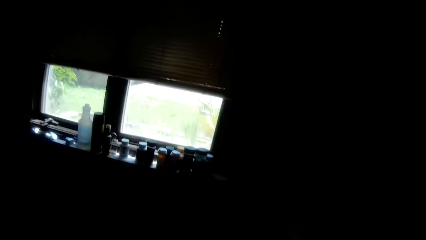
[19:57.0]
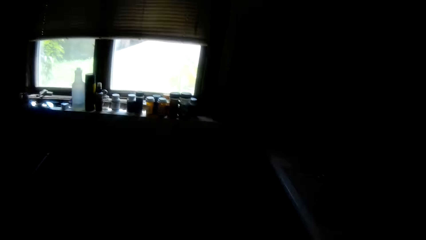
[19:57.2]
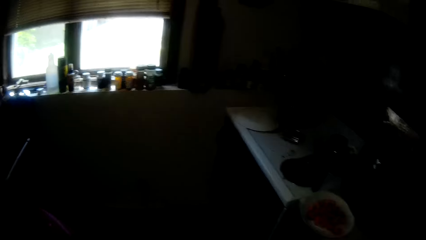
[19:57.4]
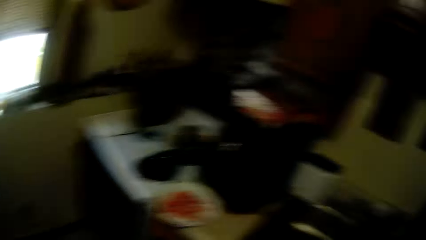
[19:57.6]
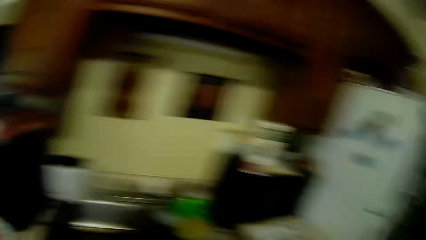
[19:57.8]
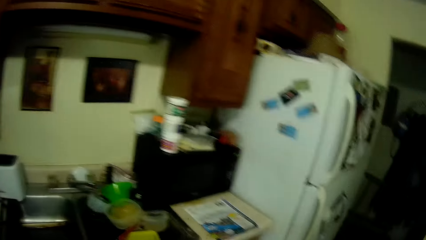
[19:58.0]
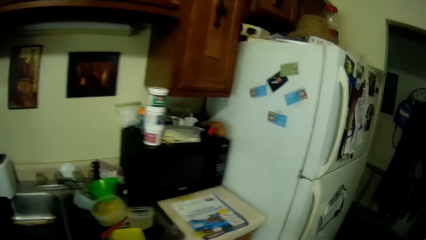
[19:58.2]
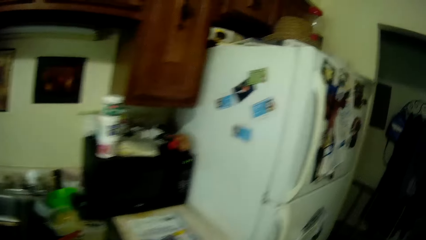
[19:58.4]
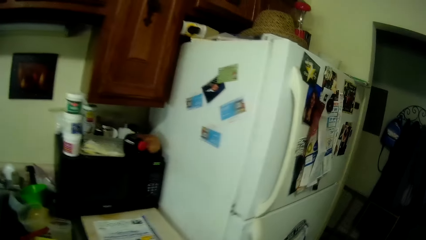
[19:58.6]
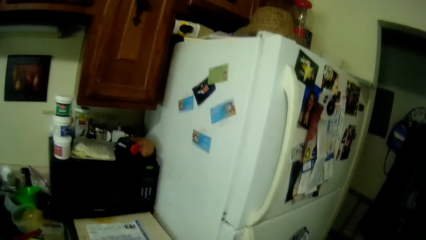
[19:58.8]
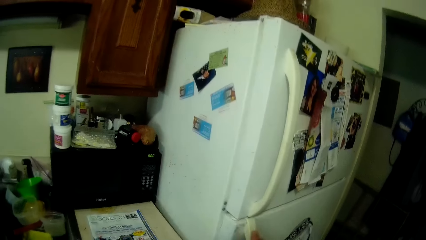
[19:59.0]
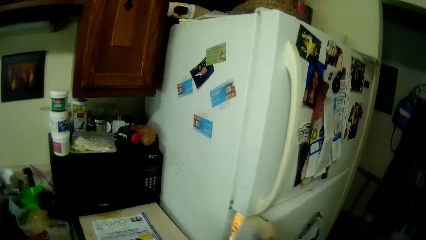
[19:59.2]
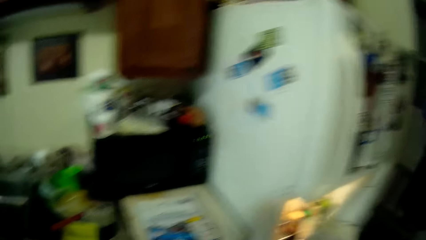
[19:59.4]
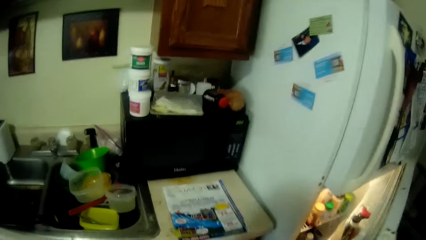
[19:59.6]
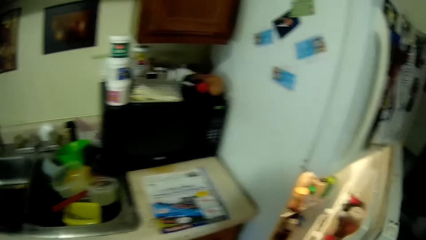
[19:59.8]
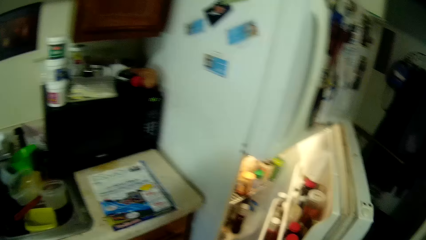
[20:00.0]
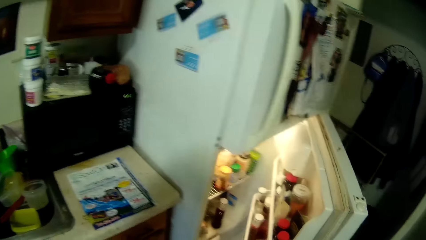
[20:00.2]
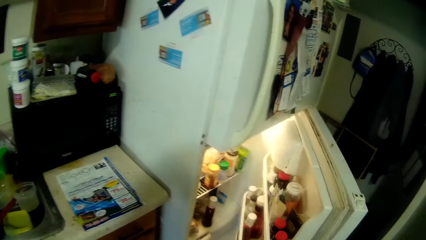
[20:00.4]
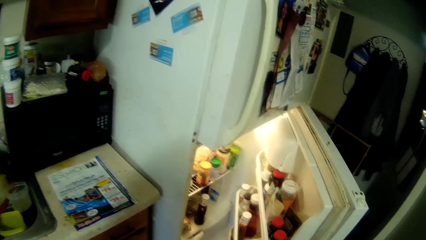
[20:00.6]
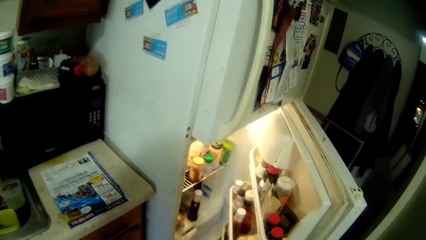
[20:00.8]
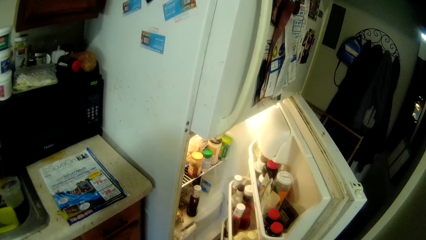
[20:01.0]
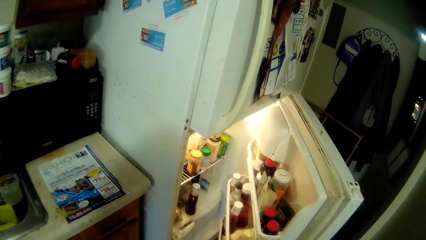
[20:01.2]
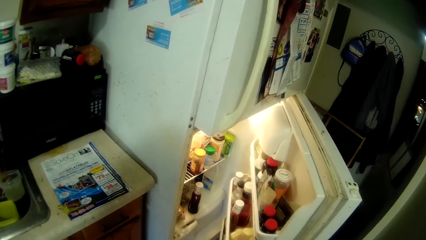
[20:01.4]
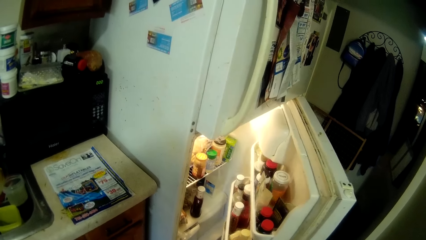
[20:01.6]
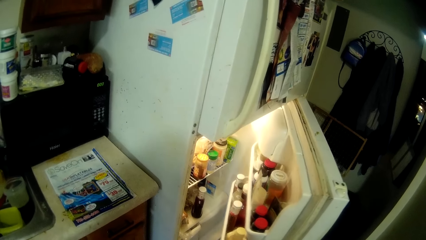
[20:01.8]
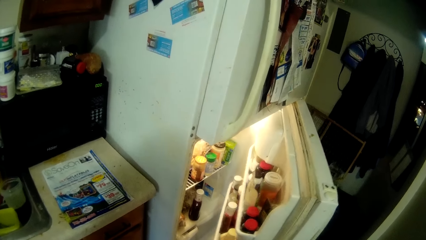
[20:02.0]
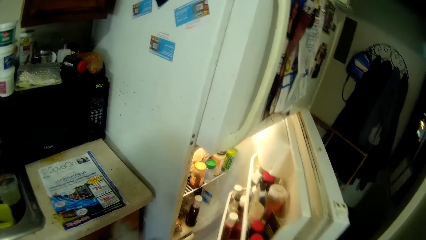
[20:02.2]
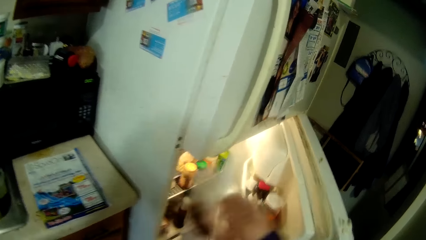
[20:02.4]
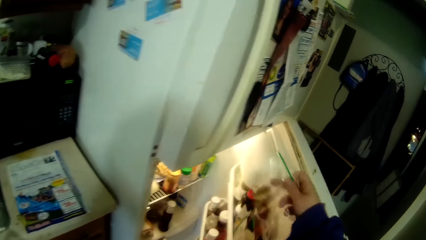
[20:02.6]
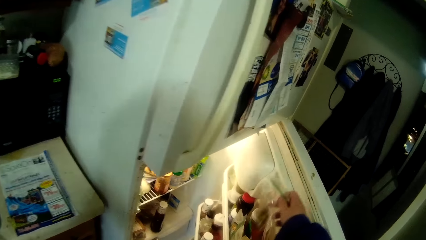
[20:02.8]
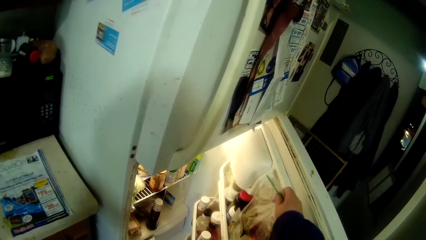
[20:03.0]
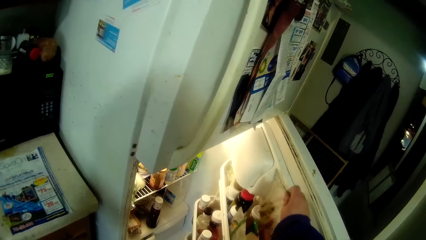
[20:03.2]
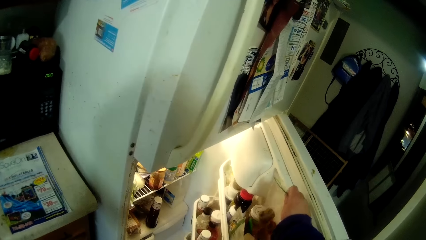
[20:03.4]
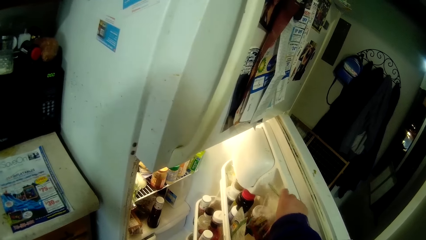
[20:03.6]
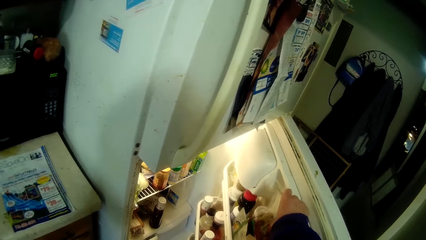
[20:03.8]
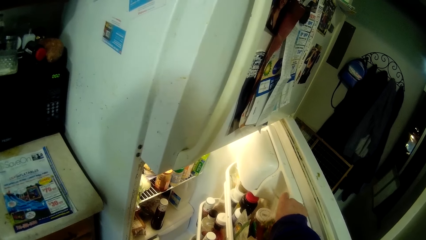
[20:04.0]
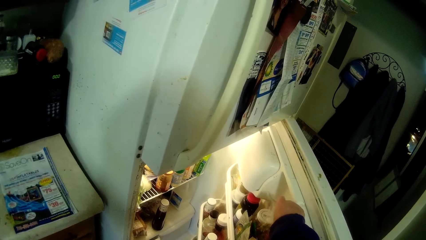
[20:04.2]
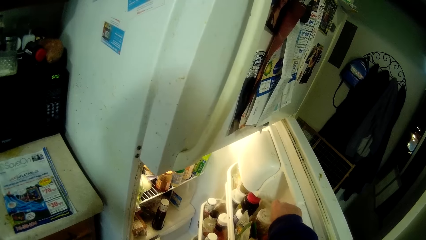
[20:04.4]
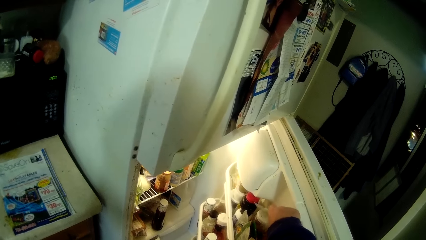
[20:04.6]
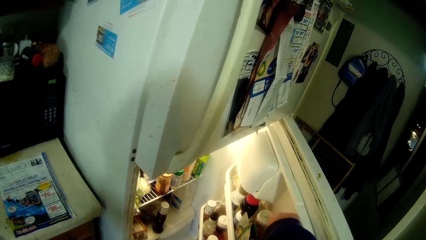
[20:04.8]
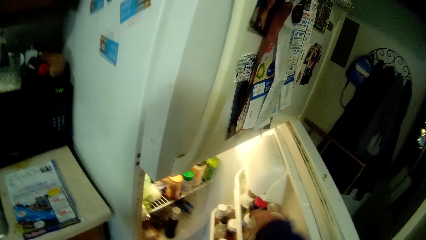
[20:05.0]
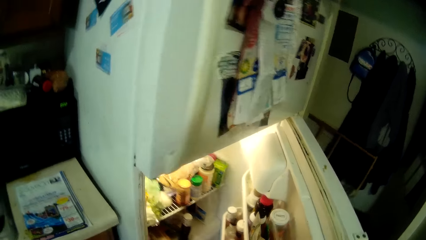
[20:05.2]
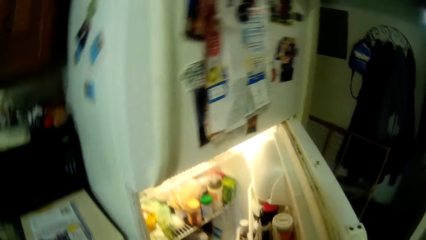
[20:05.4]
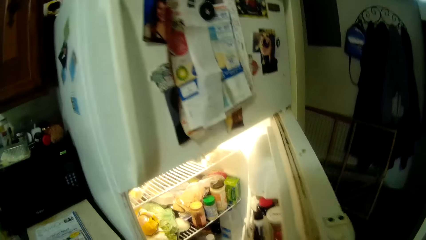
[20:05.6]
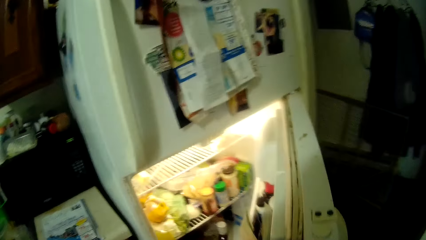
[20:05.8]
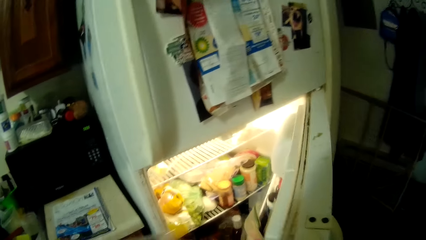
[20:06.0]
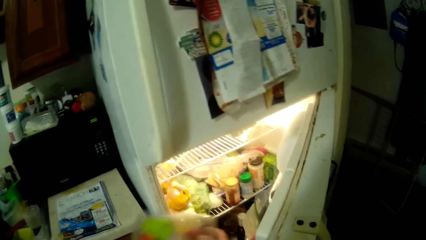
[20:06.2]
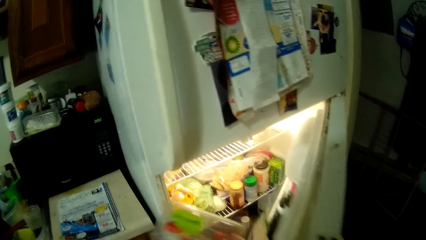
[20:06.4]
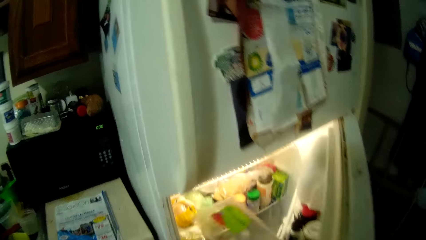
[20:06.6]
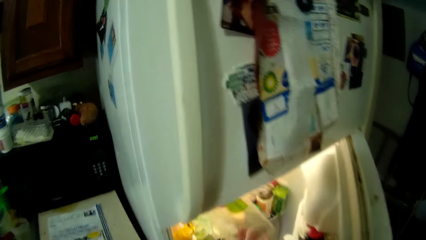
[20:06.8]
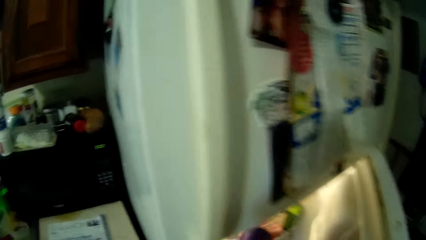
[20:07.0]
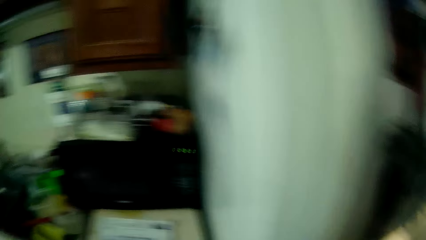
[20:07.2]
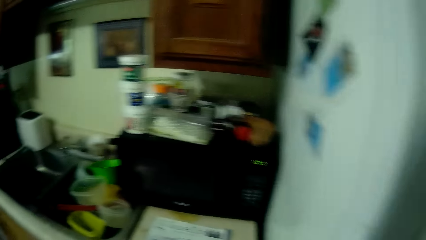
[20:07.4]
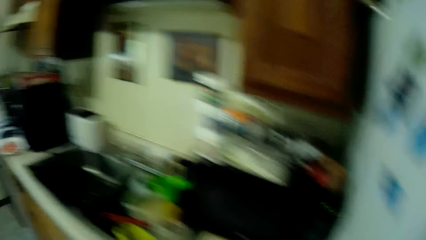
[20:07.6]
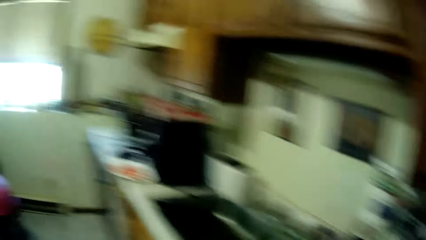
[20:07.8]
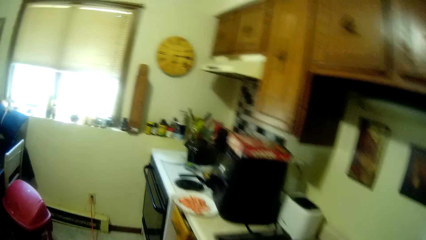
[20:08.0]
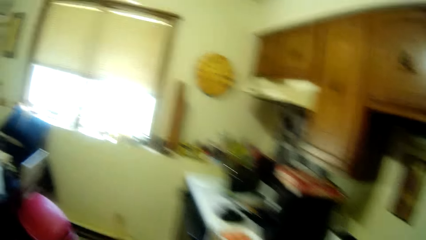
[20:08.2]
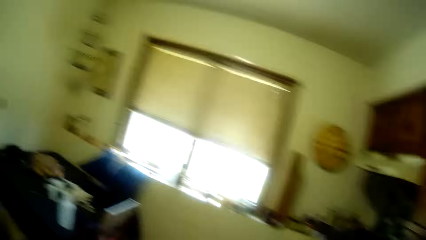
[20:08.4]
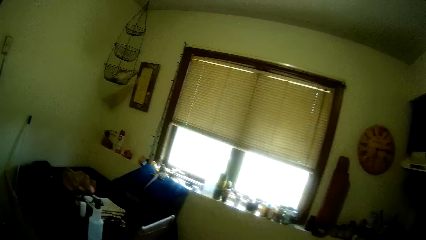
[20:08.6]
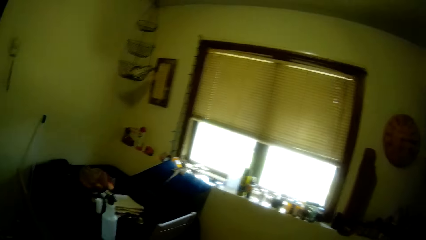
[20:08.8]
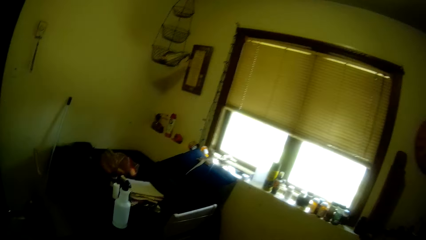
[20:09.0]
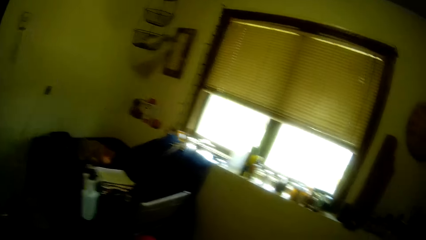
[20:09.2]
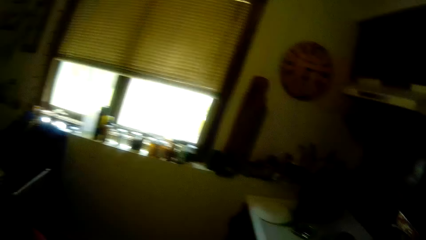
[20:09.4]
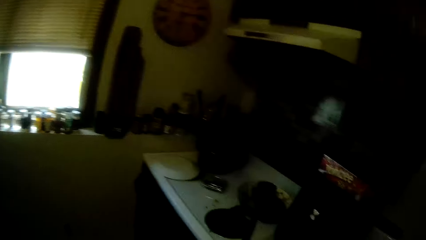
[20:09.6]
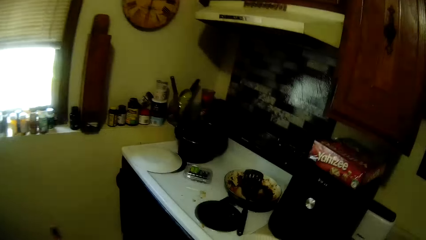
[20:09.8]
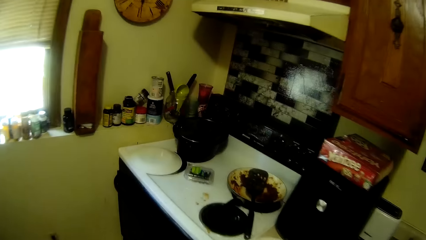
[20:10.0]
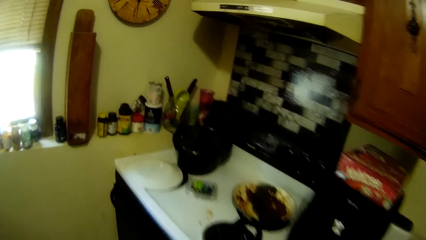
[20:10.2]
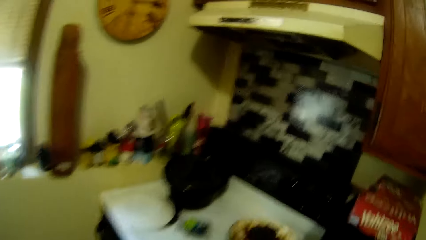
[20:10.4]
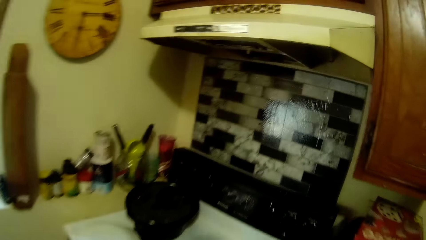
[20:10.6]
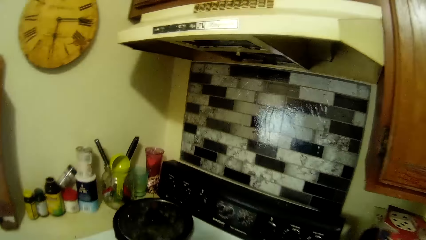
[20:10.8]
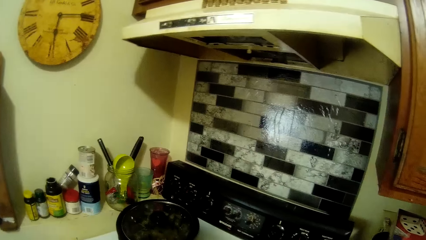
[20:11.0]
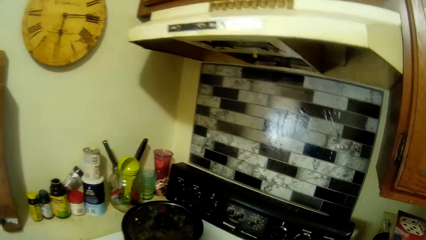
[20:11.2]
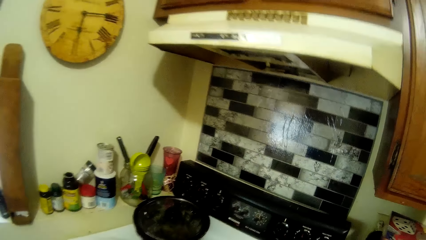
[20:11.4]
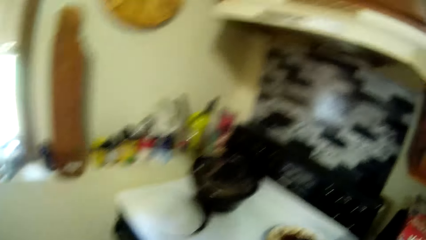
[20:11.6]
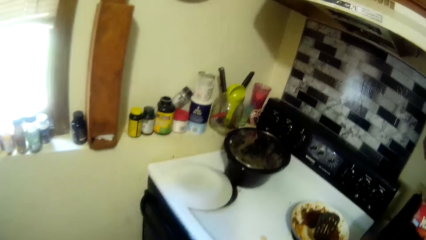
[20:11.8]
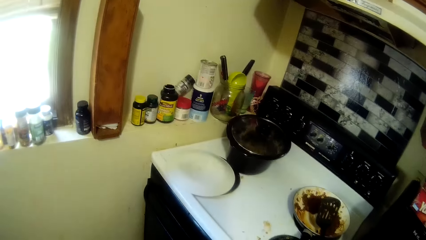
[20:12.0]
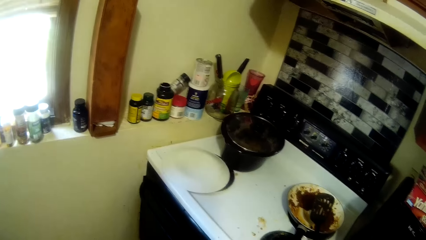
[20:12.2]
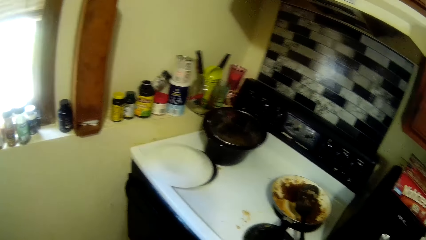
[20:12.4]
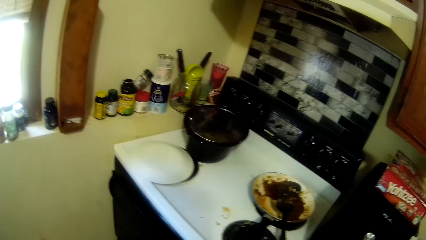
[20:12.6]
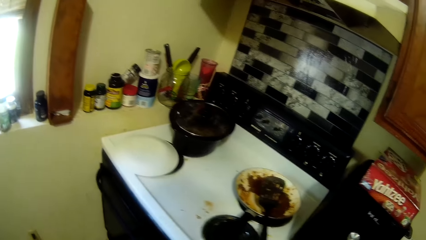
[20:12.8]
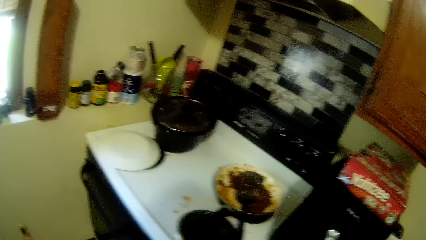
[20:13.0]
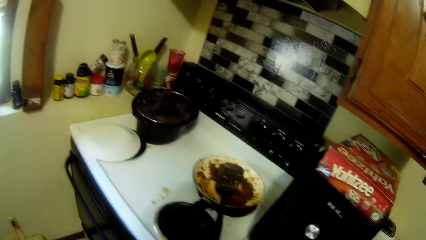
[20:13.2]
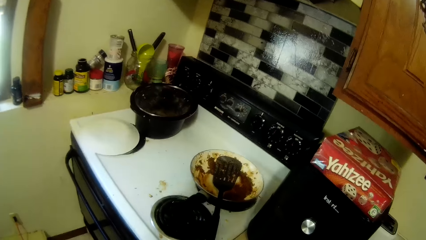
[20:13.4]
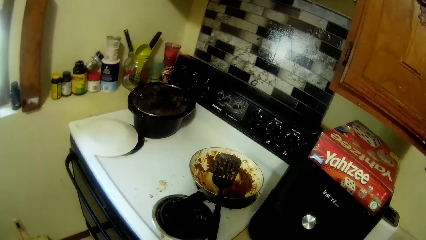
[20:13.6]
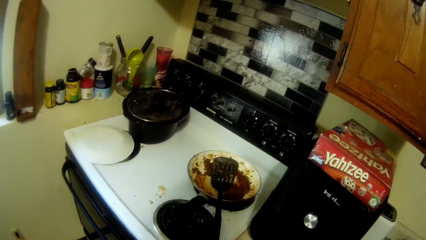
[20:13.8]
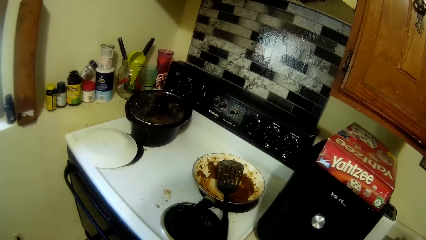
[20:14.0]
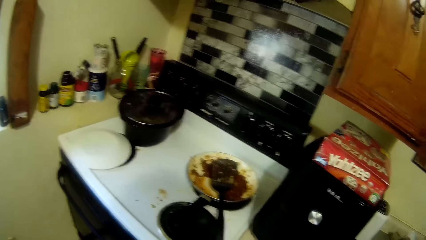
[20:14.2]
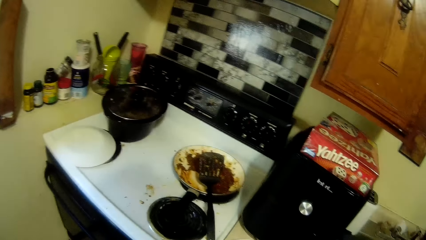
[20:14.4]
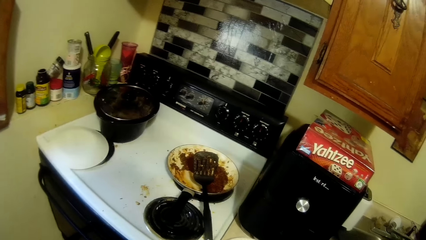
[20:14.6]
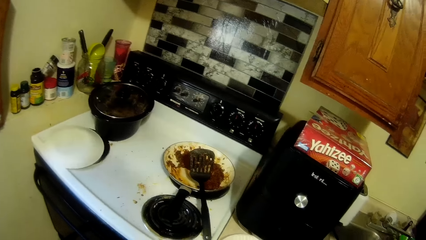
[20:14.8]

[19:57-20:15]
The camera wearer opens the refrigerator. They put a storage bag in the refrigerator. They put a storage dish in the refrigerator. They look at the window. They look at the cooker.
